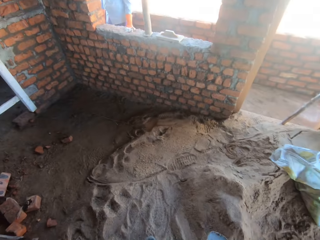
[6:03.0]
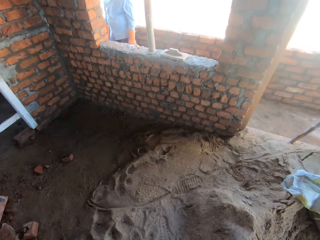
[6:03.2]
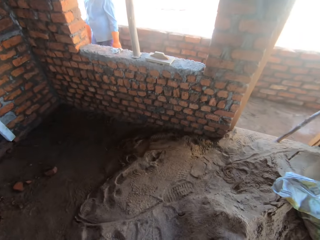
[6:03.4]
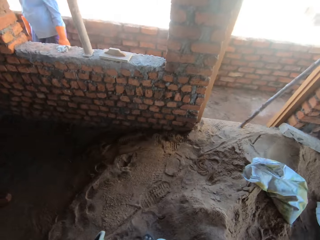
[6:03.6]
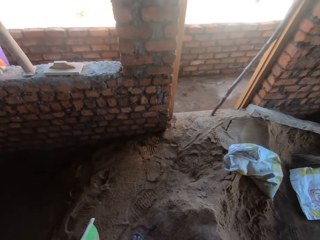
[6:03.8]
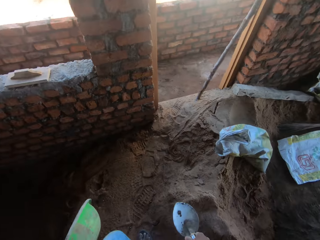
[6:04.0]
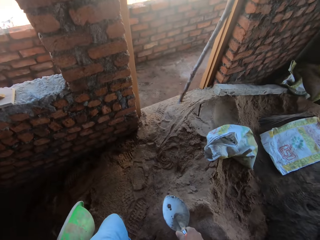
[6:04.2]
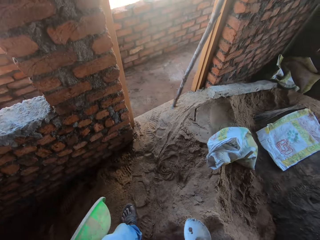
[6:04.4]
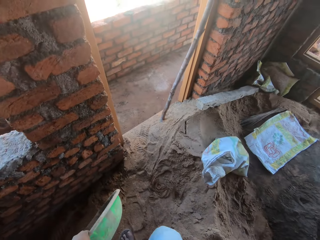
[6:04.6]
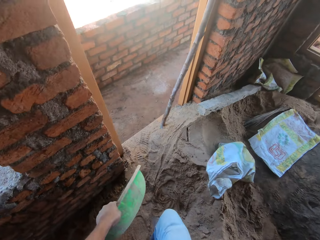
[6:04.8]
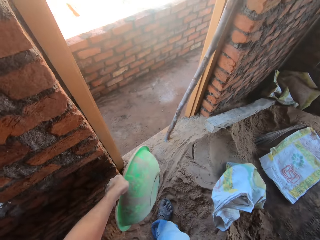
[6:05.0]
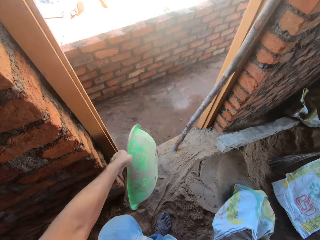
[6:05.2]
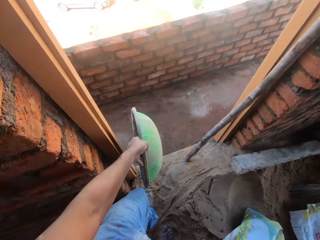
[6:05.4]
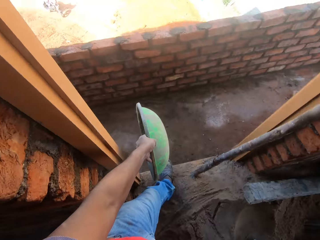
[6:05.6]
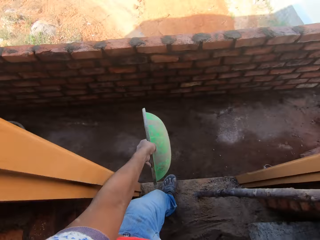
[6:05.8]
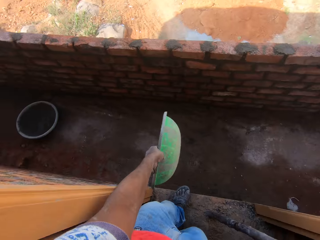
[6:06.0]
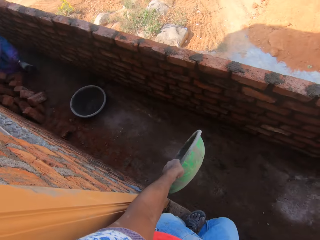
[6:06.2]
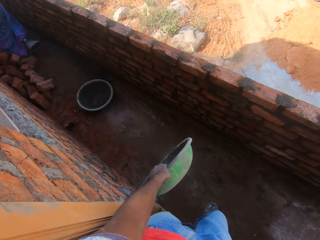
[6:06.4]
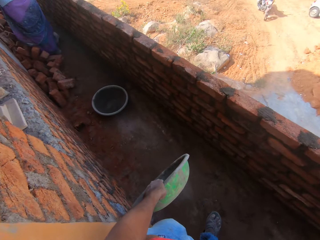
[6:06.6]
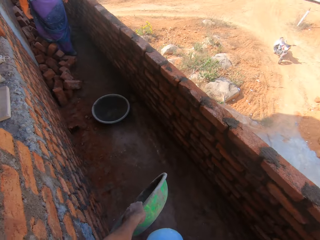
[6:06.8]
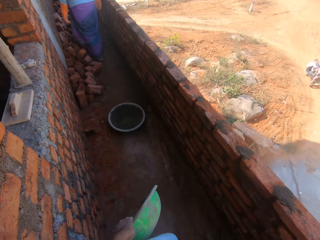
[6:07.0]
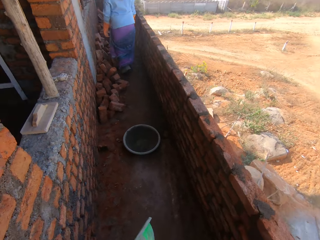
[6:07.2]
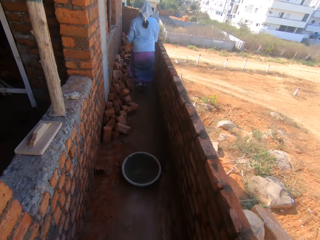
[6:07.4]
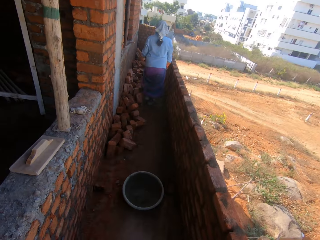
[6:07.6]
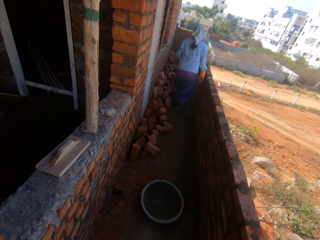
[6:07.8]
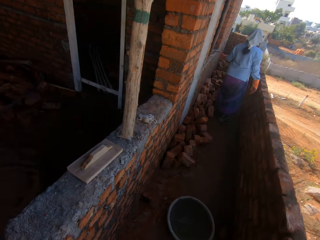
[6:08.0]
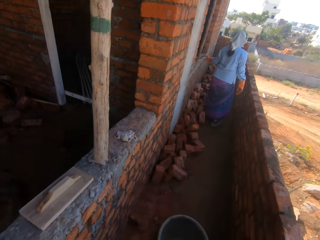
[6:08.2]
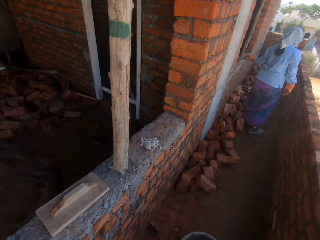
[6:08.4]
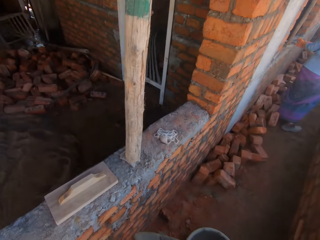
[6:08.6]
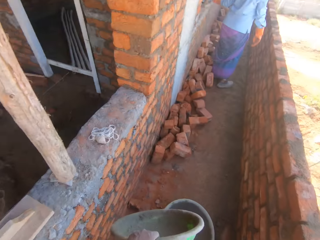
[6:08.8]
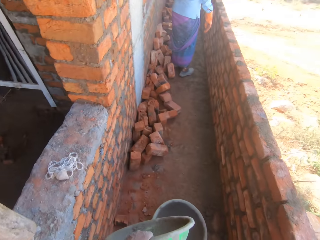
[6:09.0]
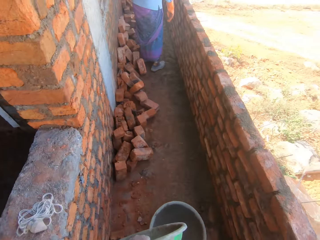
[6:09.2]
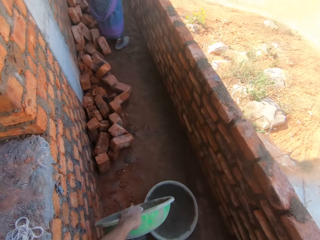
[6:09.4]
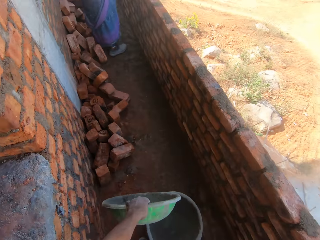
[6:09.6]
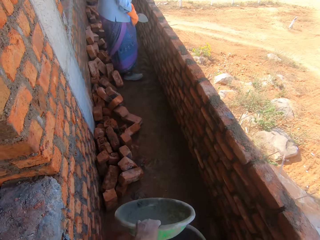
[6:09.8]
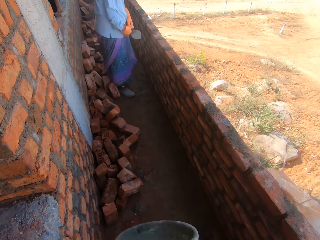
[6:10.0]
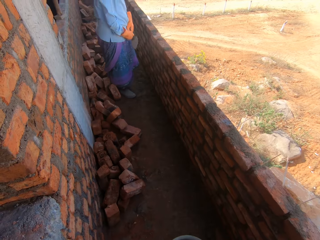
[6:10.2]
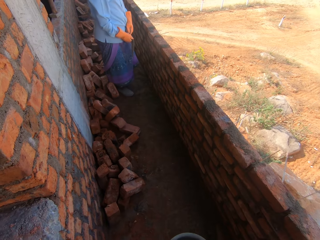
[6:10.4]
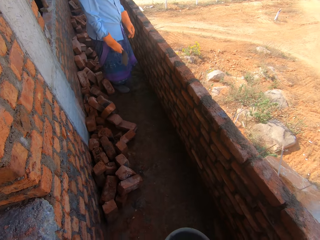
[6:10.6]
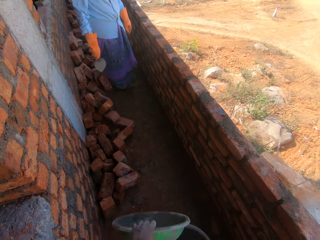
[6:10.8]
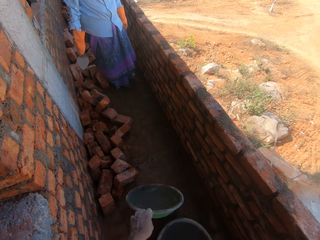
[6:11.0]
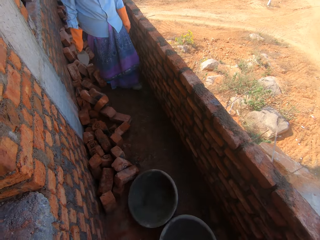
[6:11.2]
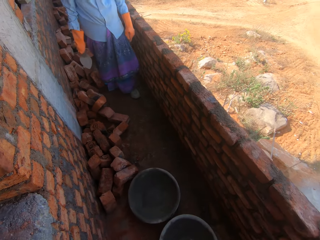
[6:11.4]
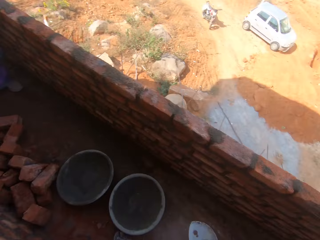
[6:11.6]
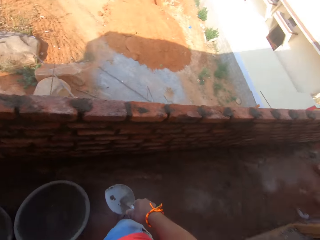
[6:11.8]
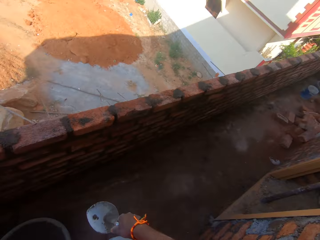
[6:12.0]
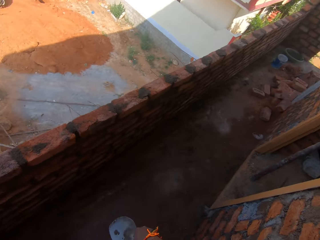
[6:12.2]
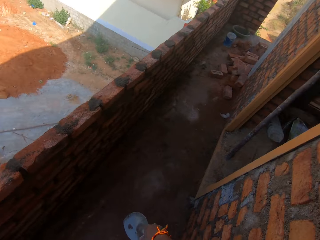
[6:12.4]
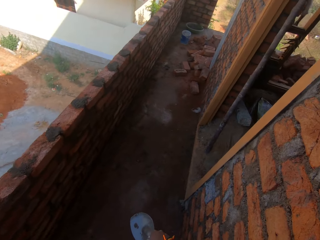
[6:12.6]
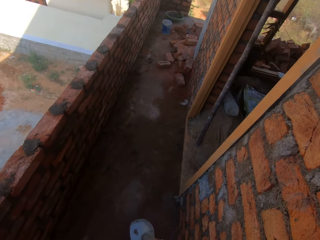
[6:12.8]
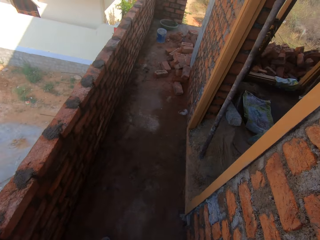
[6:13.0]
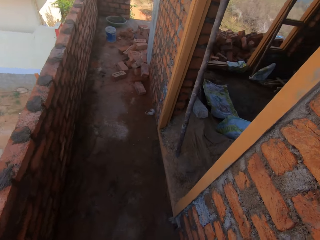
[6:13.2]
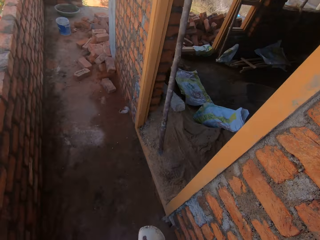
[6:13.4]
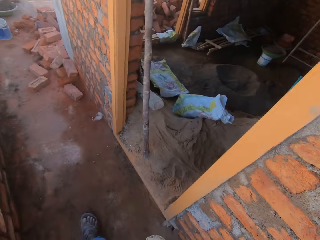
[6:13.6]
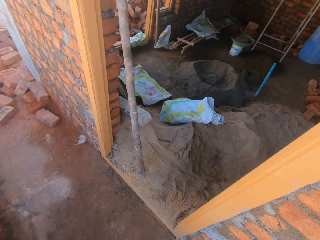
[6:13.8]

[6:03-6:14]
The camera wearer walks around the room. They walk along the corridor. They look around. They converse with a woman. They drop the basin on the ground. They turn around.

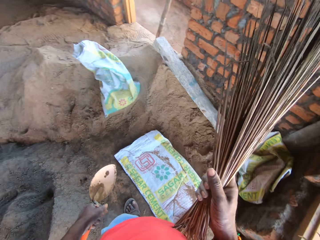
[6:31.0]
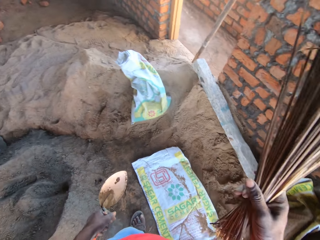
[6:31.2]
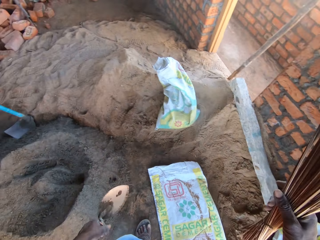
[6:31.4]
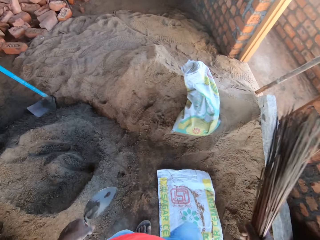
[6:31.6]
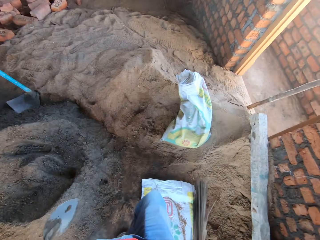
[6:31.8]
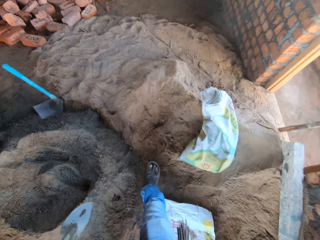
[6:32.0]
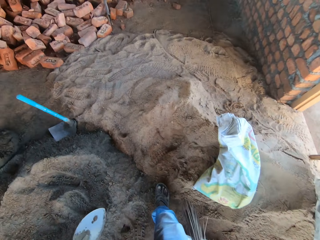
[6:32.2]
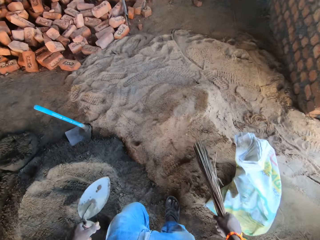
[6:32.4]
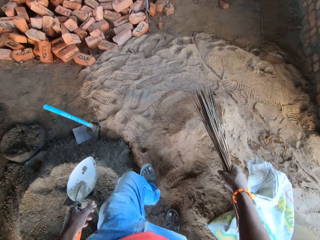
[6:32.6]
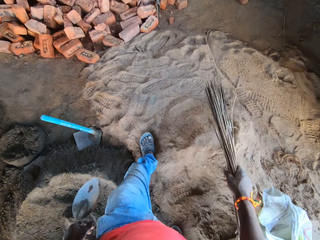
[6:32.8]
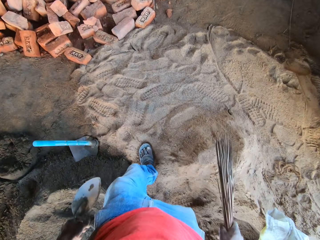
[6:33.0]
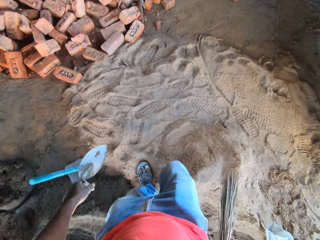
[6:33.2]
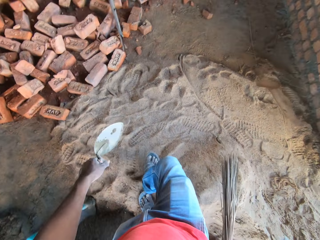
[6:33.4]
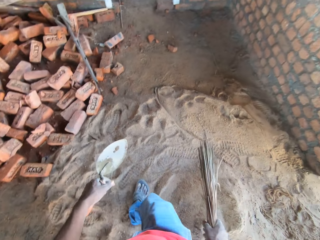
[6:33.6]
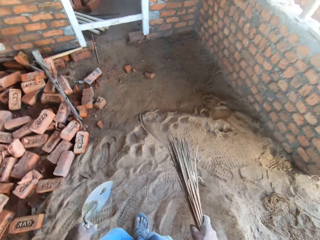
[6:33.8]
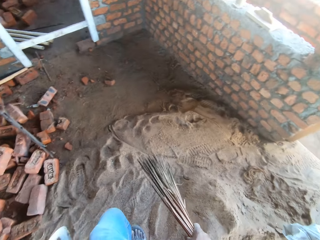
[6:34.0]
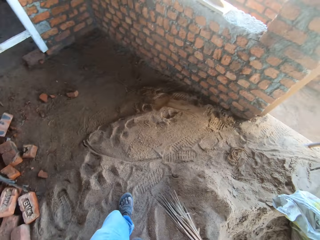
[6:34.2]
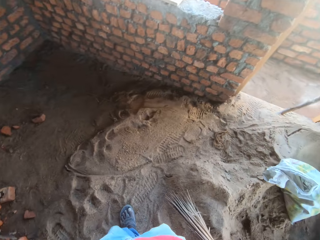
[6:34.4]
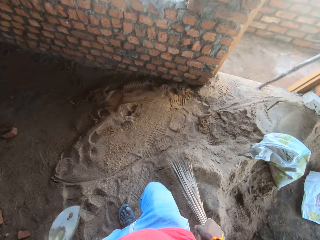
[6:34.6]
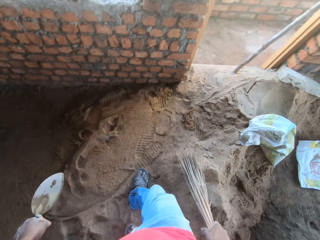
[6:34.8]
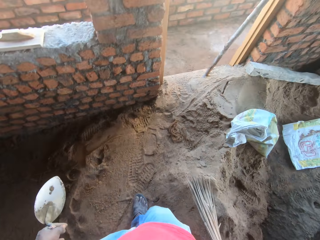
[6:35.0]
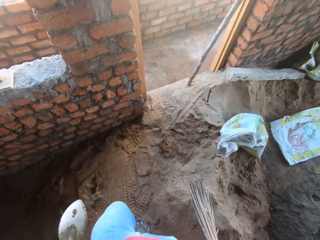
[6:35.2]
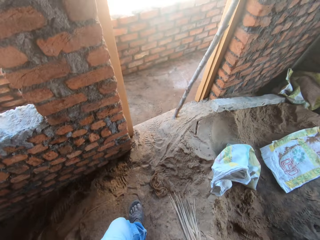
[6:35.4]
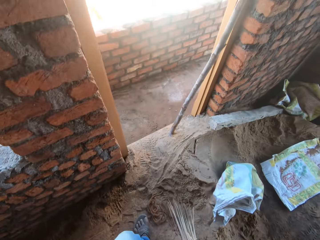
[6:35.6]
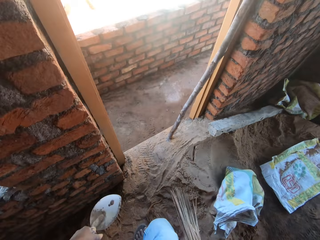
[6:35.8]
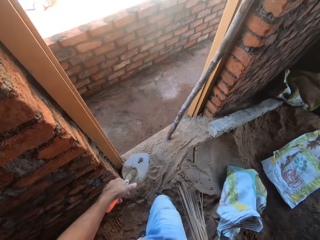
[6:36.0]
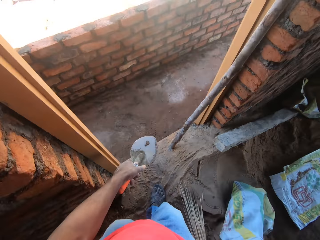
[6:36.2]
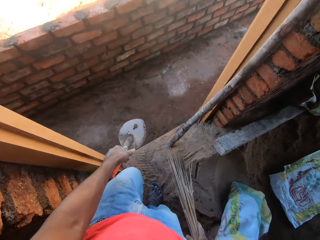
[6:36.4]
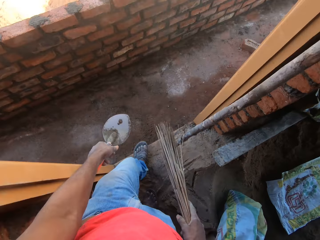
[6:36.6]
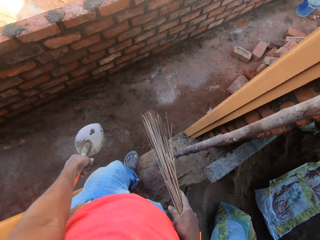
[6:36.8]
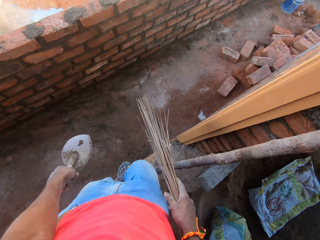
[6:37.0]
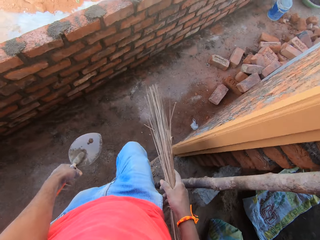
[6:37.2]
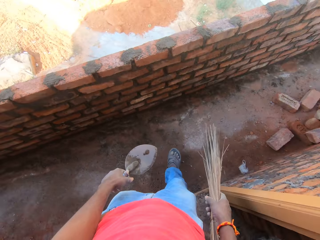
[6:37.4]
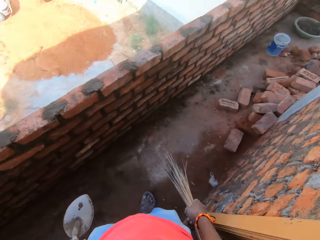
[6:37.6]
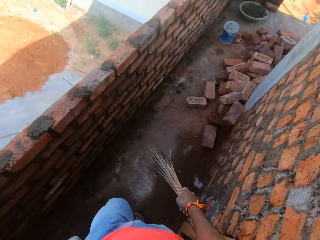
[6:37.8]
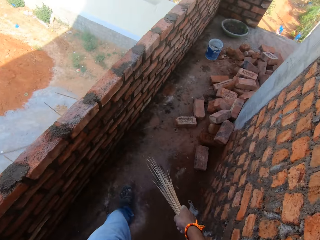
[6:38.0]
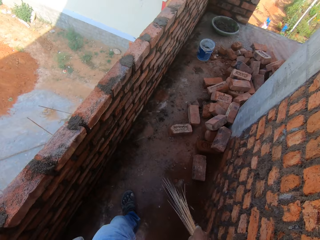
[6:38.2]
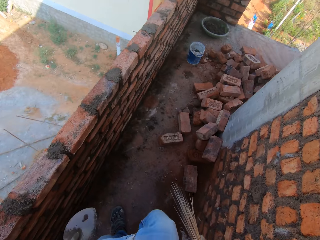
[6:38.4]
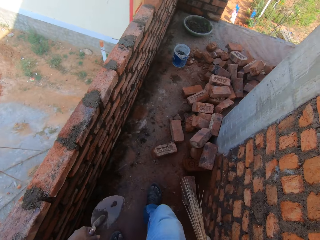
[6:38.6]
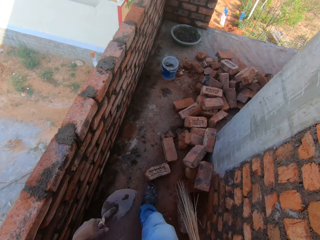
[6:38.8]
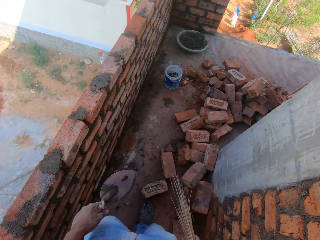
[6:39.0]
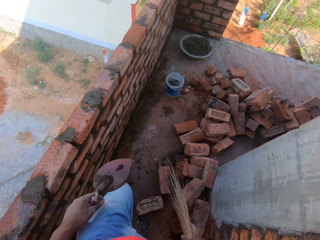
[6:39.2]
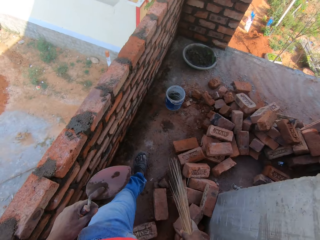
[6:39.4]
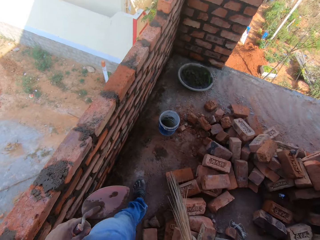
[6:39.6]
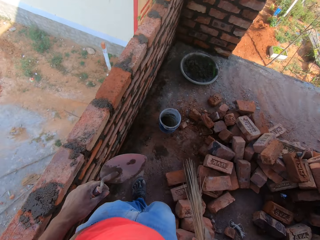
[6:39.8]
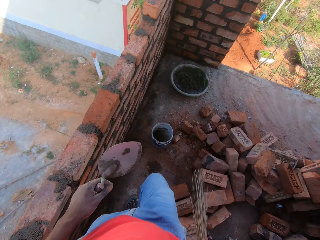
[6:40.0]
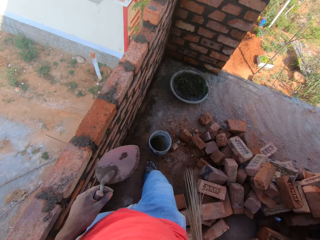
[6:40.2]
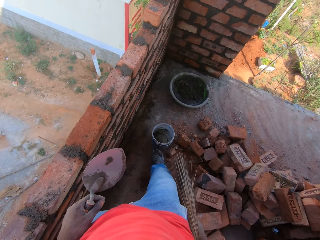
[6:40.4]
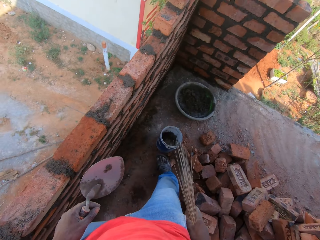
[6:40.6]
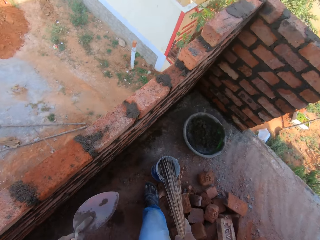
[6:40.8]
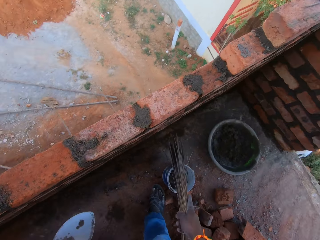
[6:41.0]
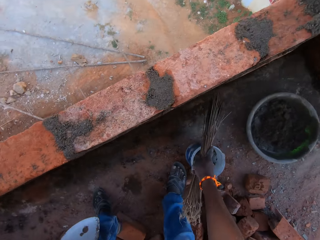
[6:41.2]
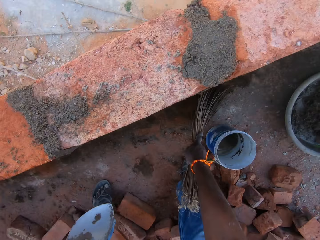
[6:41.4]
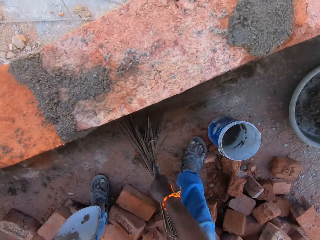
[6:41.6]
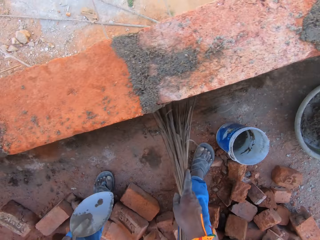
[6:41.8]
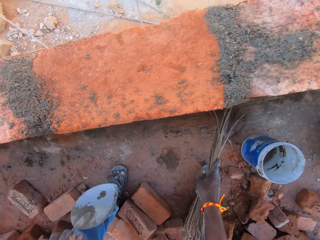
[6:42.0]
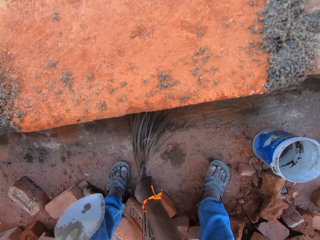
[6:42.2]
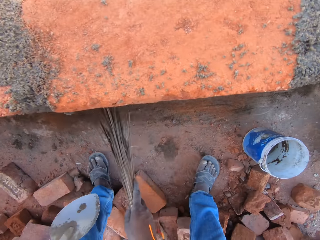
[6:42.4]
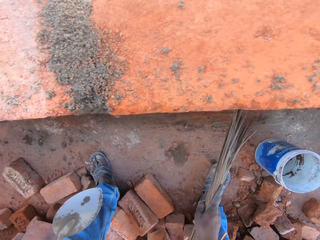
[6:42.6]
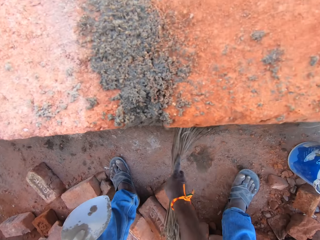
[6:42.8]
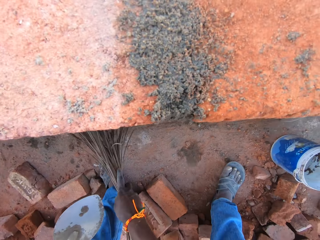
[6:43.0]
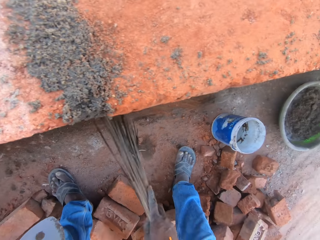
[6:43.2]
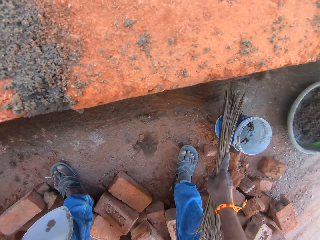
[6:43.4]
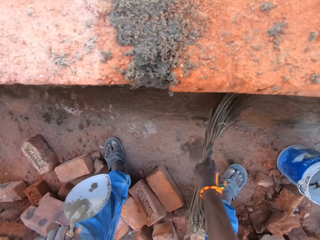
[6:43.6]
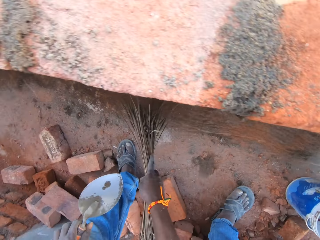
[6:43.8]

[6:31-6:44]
The camera wearer walks around the room. They walk along the corridor. They drag the container on the ground. They sweep the corridor.
